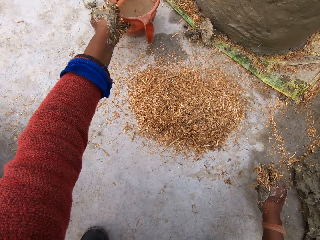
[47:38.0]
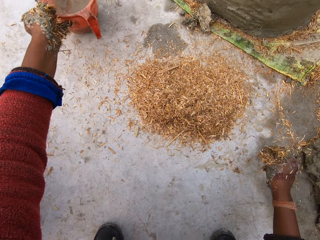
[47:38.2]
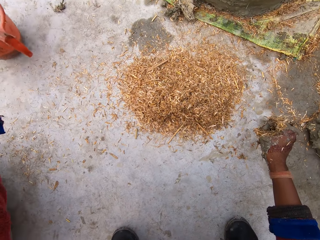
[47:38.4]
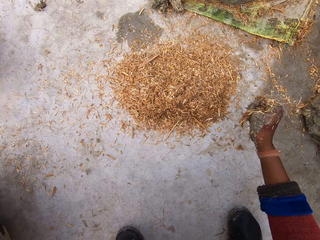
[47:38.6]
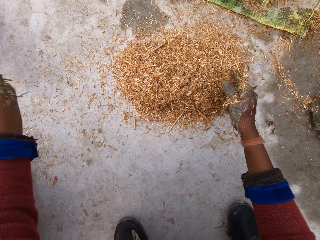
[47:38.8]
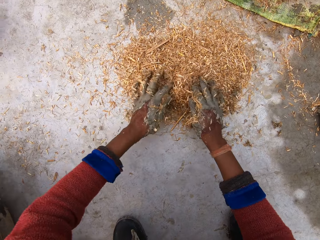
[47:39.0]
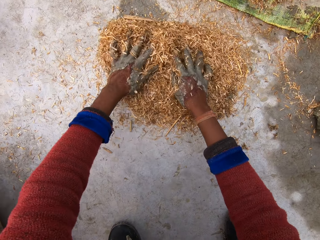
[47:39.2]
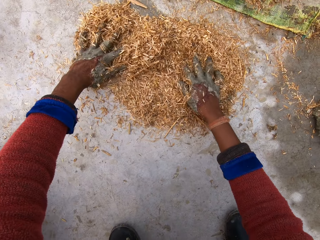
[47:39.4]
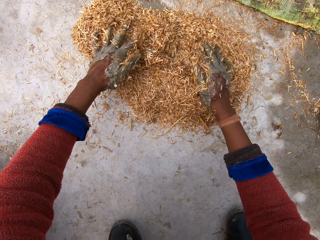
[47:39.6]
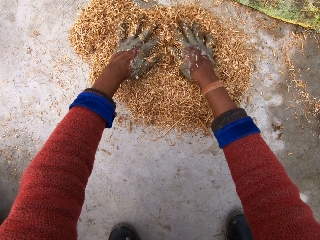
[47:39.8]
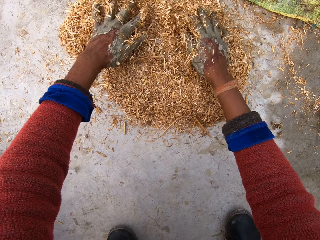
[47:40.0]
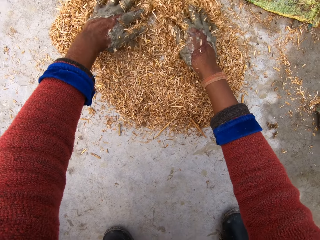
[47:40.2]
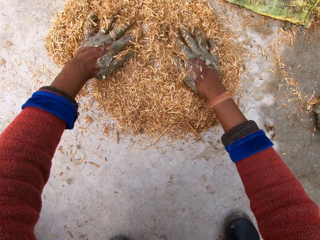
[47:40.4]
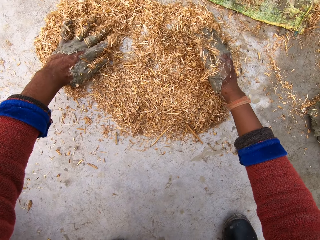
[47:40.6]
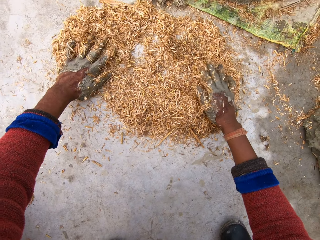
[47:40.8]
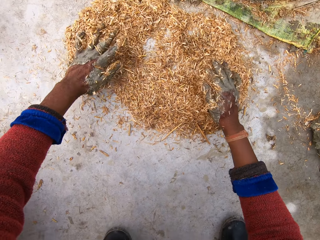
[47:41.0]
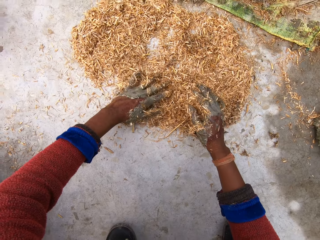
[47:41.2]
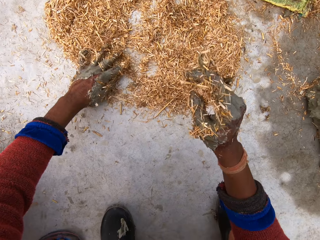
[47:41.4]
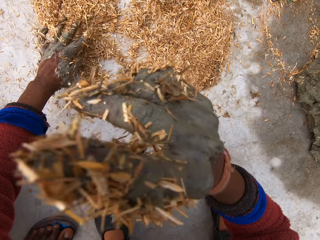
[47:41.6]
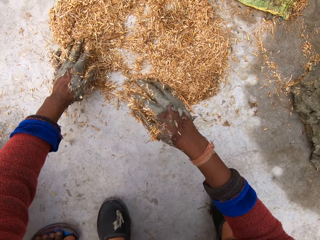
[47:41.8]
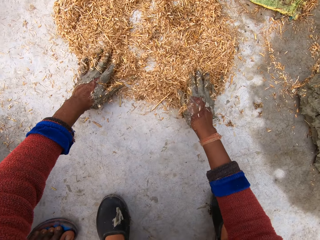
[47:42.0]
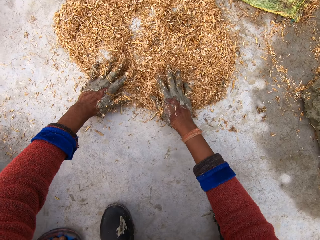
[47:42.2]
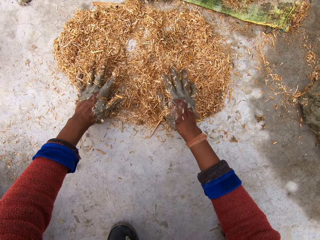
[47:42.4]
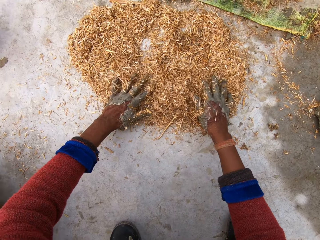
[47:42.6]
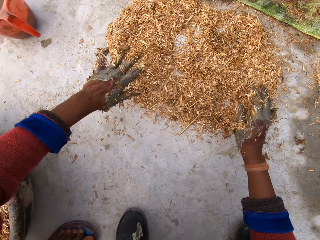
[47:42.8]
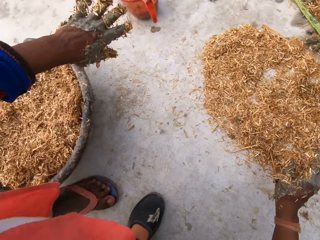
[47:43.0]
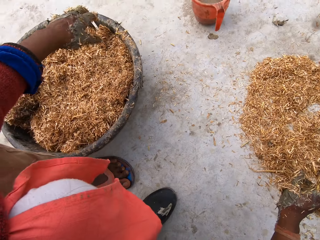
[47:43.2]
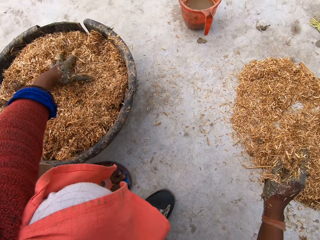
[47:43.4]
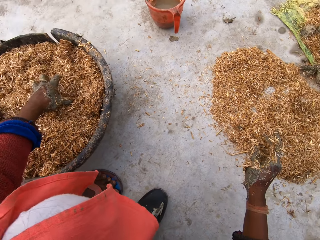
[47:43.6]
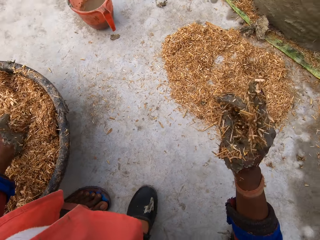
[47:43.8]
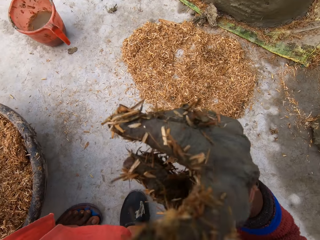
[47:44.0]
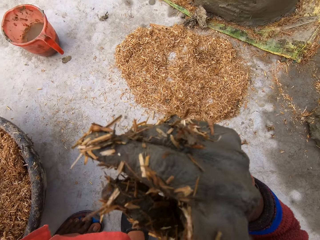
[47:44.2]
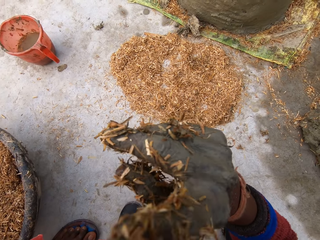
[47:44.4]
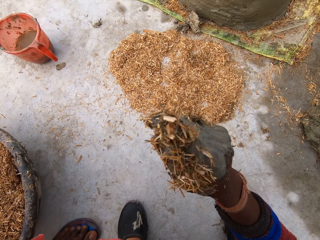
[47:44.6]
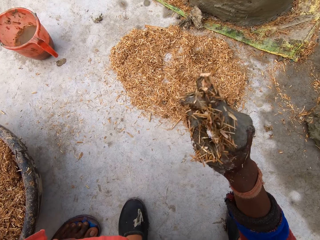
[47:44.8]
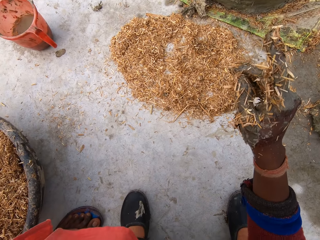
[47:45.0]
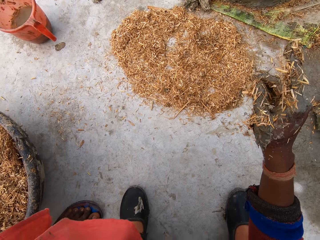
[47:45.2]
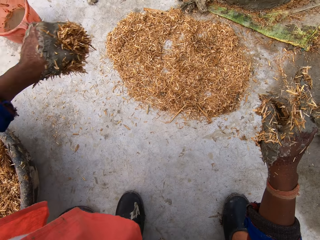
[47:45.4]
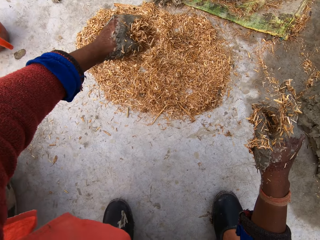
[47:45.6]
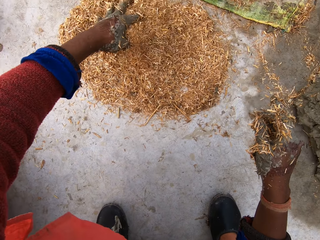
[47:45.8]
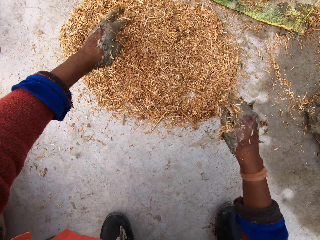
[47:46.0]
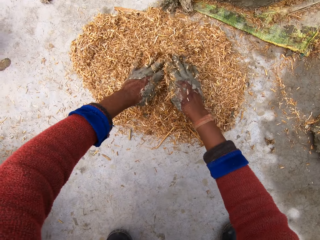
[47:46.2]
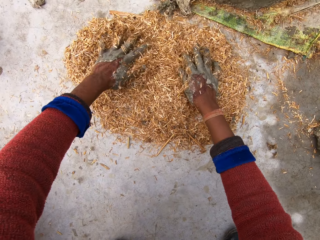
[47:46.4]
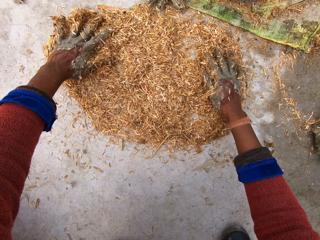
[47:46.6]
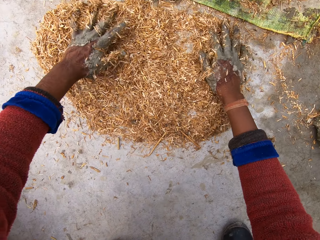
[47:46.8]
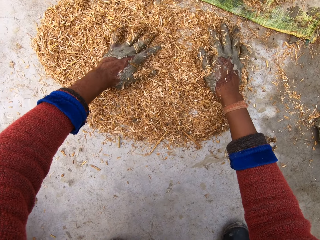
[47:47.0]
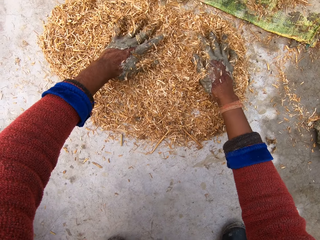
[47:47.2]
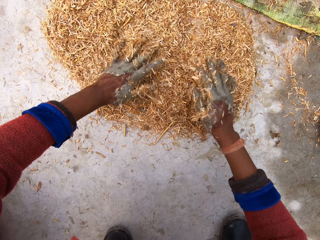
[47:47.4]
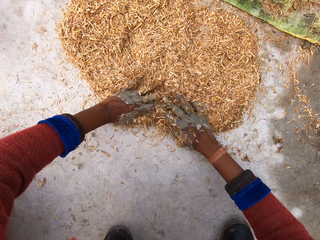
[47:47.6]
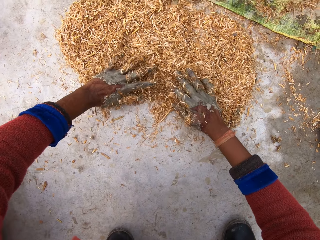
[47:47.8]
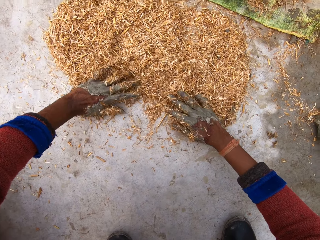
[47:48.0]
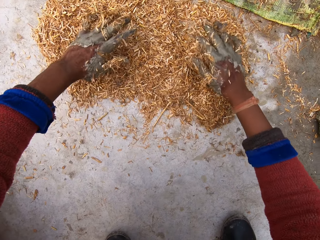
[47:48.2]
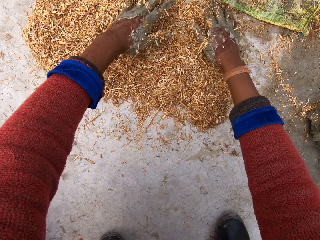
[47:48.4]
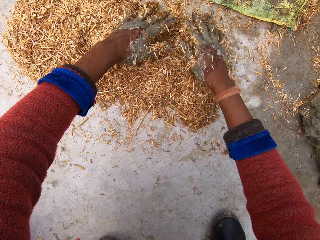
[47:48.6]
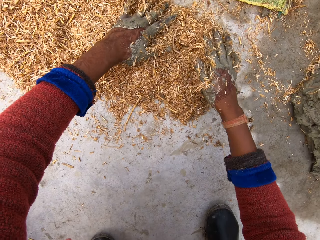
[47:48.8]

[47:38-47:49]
The camera wearer moves her hands apart. She adjusts a cup on the floor with her left hand. She touches the sawdust. She moves the left hand. She spreads the sawdust on the floor with both hands. She lifts the right hand. She lowers the right hand. She spreads the sawdust. She lifts her hands. She packs the sawdust from the bowl with her left hand. She raises her right hand towards her face. She lowers her right hand. She moves the left hand. She pours the sawdust on the floor. She moves the right hand. She spreads the sawdust on the floor with both hands.

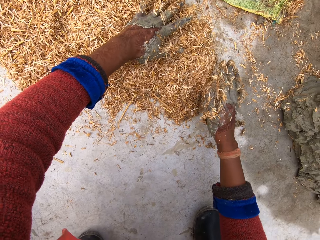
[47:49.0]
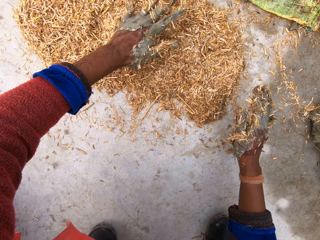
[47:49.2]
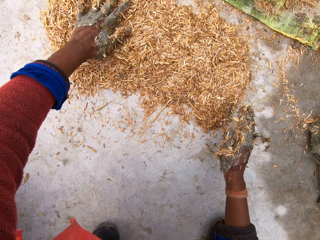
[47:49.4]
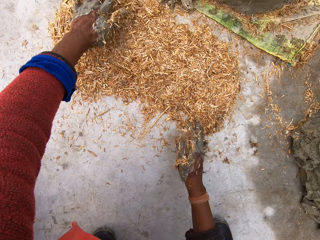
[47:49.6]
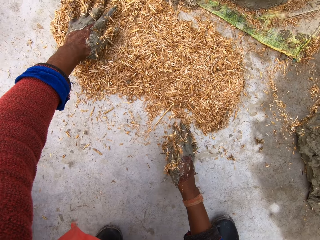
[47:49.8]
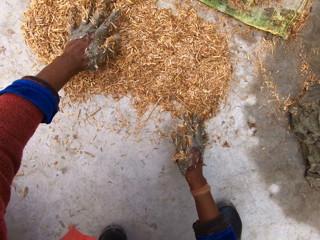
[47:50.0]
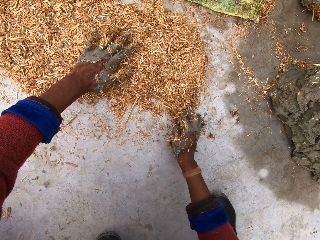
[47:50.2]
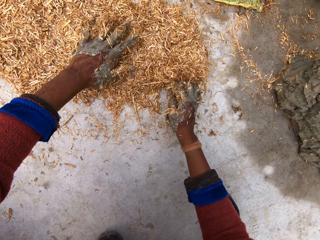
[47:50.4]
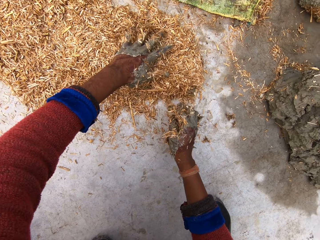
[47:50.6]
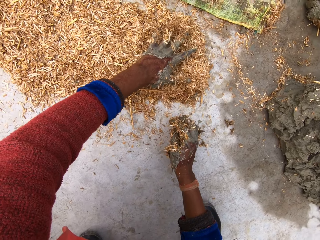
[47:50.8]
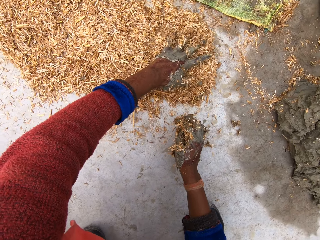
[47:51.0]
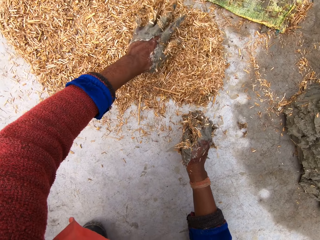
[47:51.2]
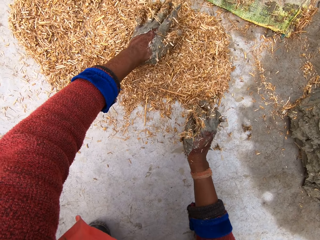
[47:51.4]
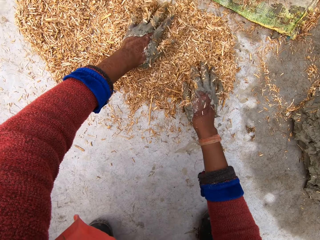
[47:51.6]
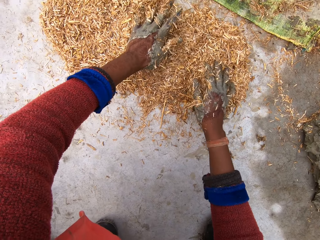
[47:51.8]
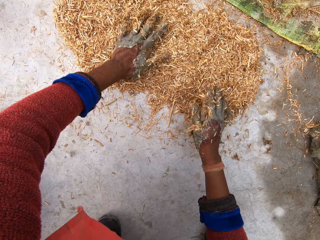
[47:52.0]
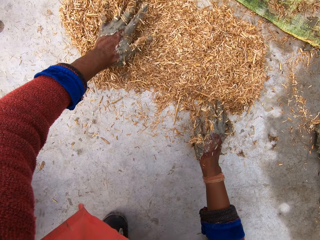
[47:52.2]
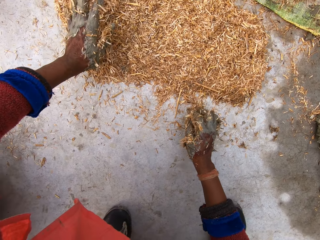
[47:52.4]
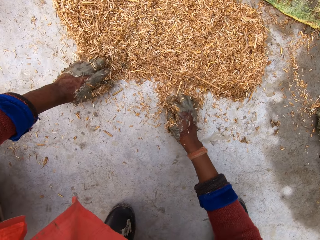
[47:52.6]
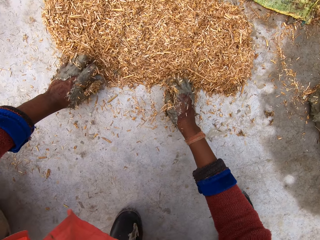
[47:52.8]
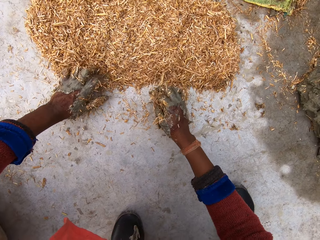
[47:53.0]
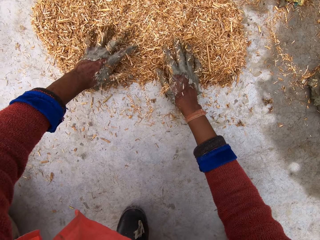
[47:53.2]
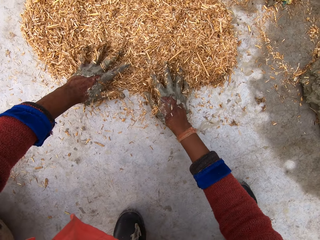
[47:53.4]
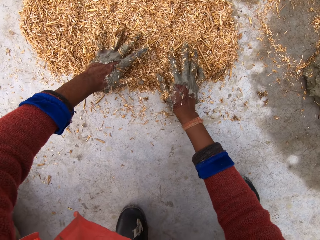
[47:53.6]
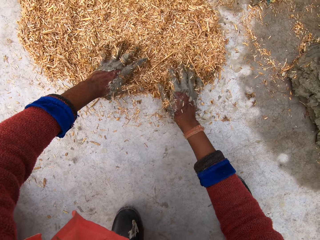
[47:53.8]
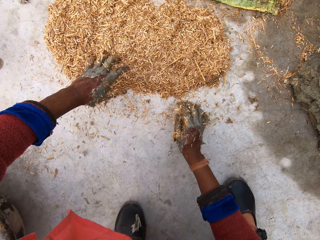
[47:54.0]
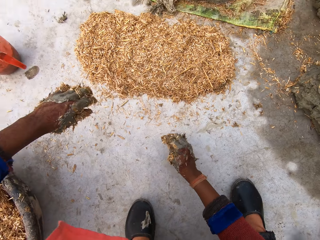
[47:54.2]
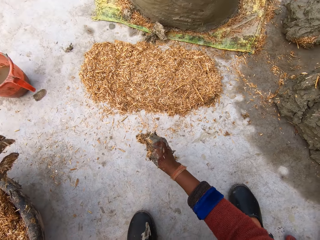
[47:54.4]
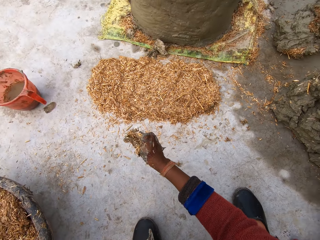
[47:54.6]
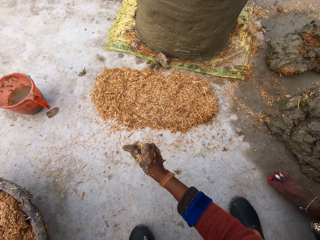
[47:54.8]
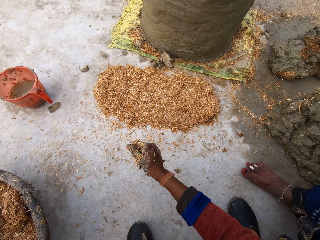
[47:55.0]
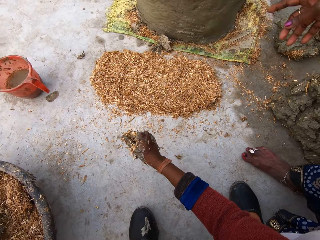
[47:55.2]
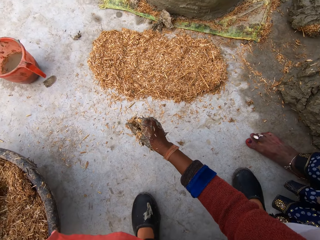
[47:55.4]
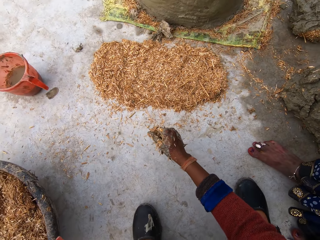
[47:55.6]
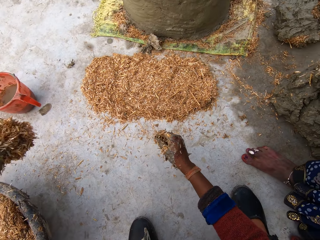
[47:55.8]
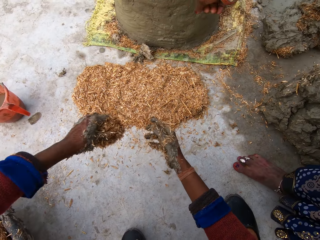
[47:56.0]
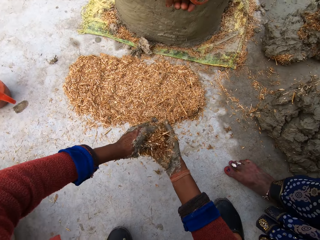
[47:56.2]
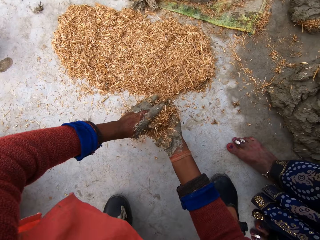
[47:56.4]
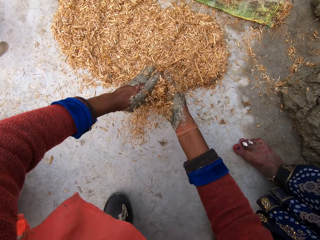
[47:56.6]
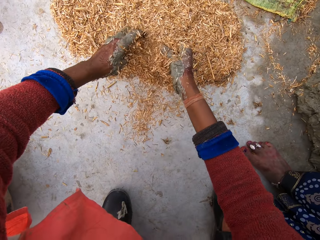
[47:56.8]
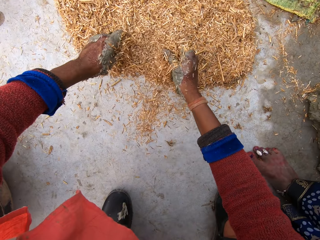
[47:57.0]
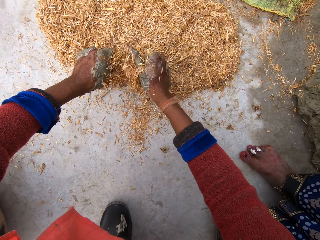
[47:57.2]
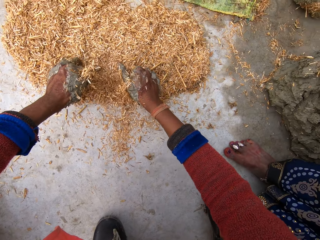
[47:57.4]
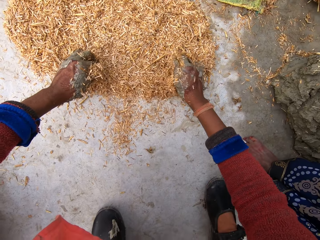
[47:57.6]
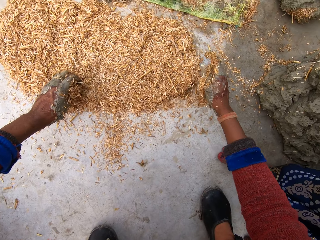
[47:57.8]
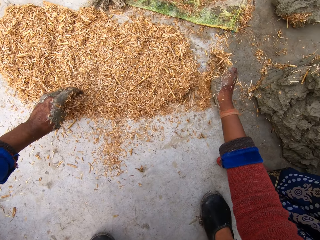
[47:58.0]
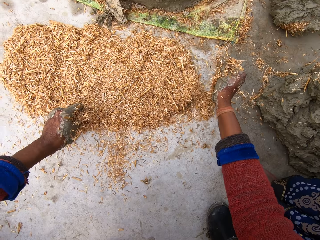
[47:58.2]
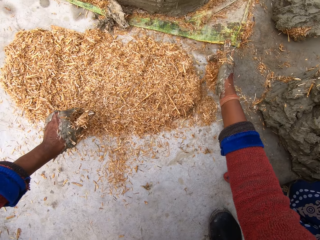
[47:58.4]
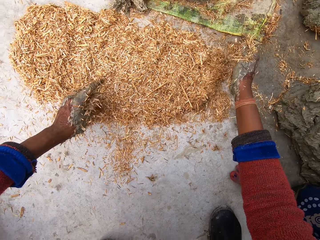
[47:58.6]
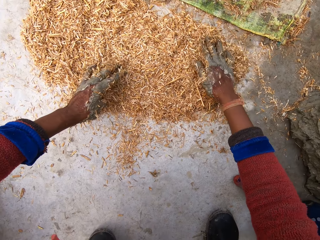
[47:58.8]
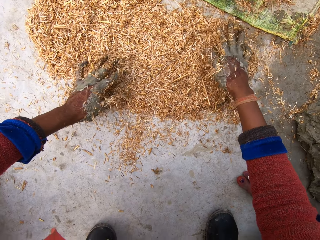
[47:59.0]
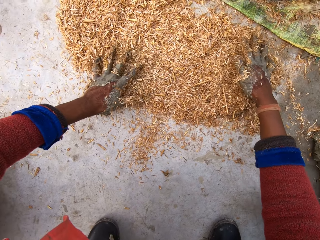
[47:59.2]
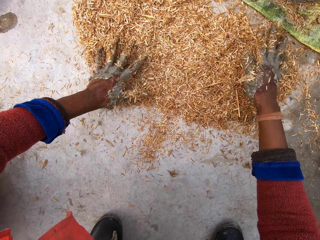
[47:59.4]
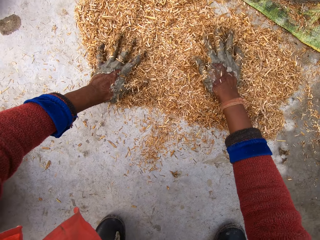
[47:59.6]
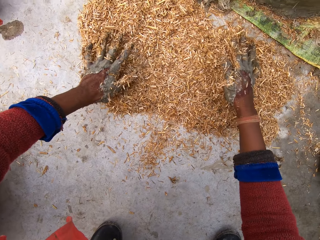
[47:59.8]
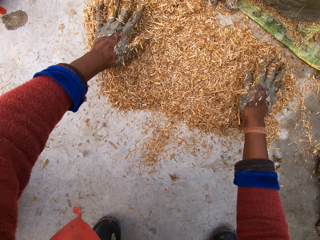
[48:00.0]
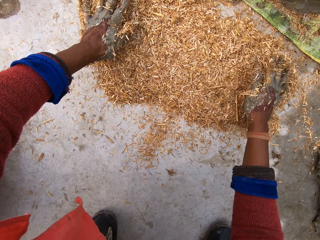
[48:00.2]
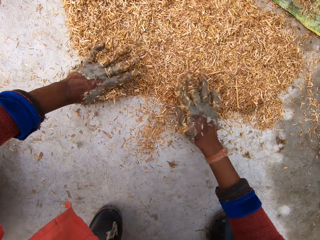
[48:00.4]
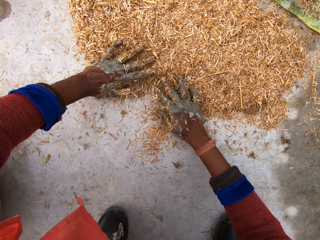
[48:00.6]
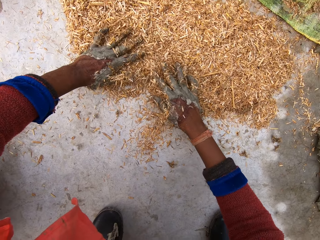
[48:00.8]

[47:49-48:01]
The camera wearer moves the hand away from the sawdust. She touches the sawdust with the right hand. She removes the hand from the sawdust. She moves the sawdust, spreads the sawdust and moves the hands away from the sawdust. She packs the sawdust from the bowl with her left hand. A lady stands next to the camera wearer. The camera wearer carries the sawdust with the other hand. She puts the sawdust in her left hand to her right hand. The lady moves a hand. The camera wearer holds the sawdust with the other hand. She moves both hands. She pours the sawdust on the floor. She spreads the sawdust on the floor with both hands.
